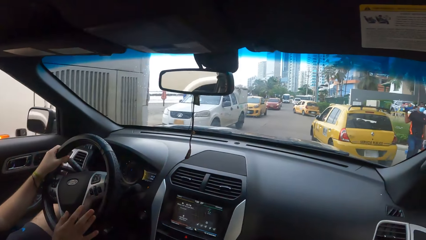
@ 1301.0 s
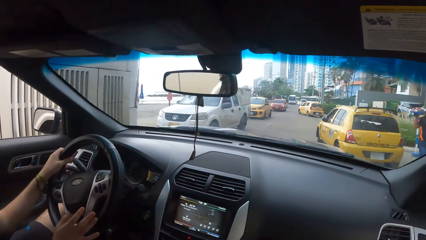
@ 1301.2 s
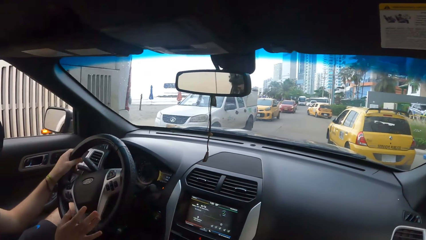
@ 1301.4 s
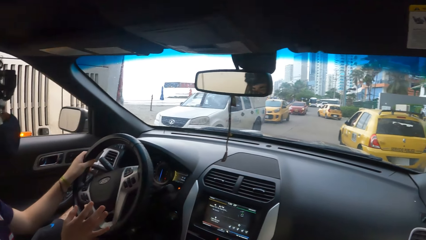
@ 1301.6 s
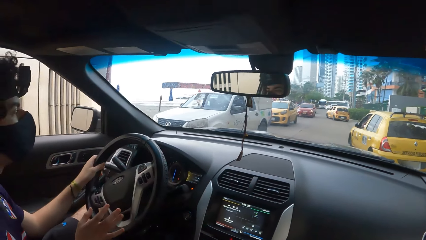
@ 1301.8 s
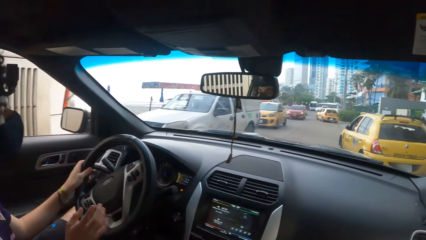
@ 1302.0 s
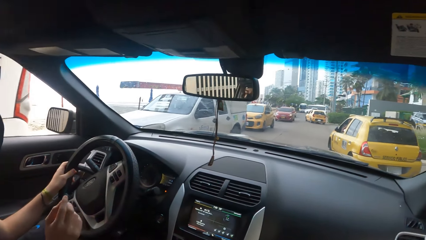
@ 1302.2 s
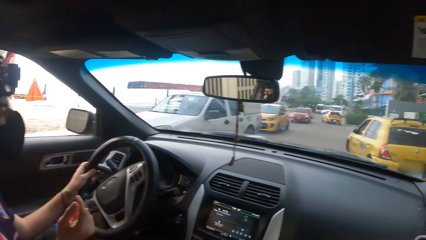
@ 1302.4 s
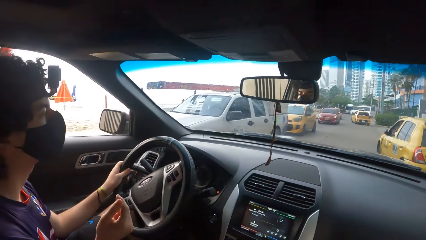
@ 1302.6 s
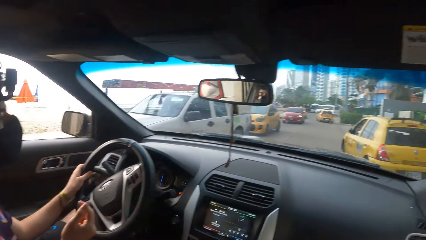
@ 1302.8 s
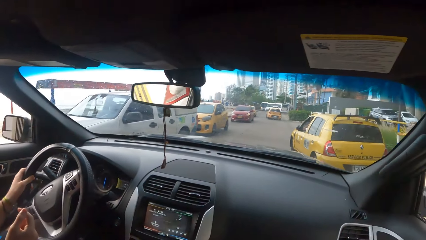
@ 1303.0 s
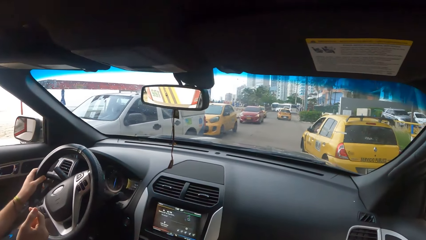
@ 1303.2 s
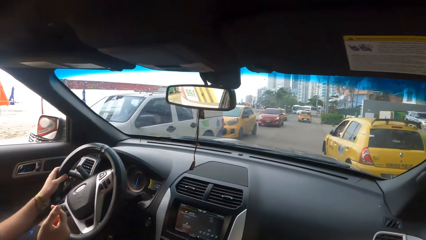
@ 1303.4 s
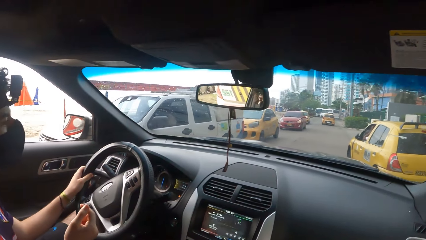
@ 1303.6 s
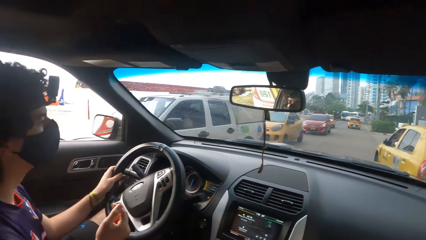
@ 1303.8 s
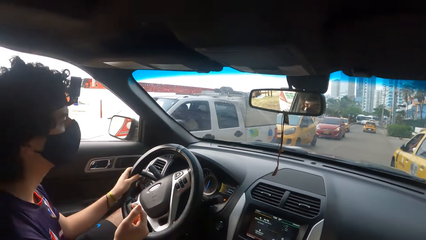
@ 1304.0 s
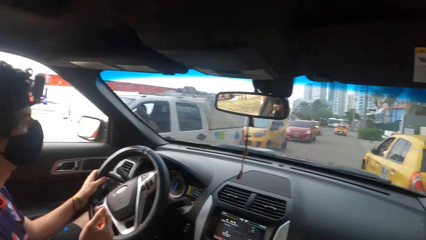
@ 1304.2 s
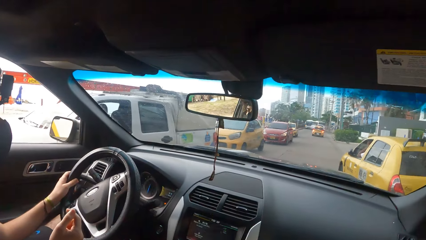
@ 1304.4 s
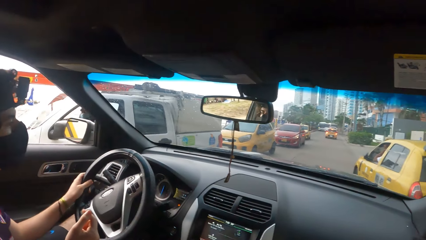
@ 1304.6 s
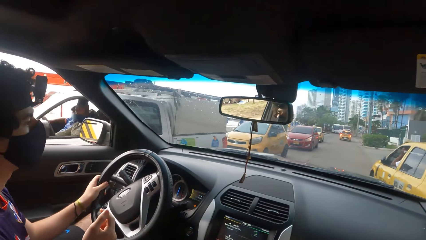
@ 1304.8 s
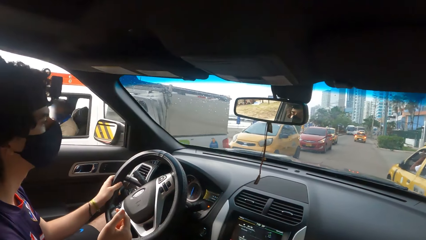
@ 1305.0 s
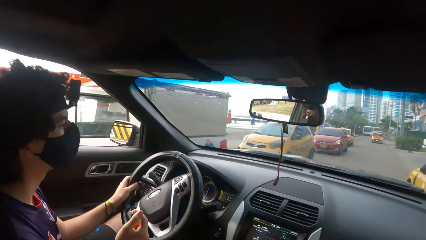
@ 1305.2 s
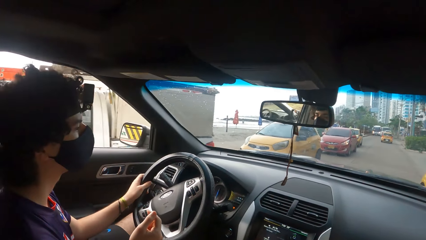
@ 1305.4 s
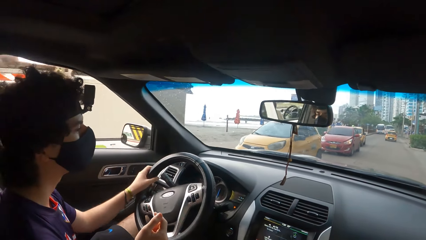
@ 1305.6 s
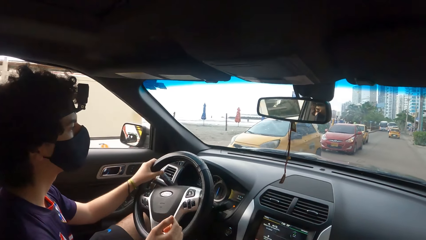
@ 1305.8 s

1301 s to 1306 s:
The camera wearer drives a car on the road. A man drives the car on the road.

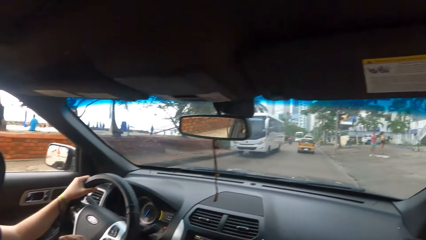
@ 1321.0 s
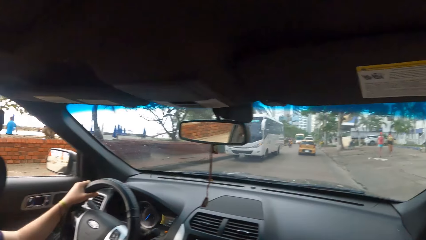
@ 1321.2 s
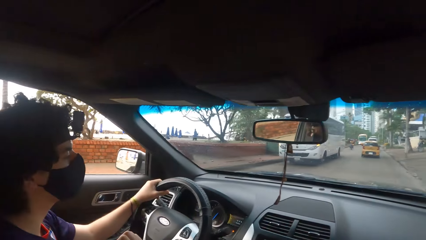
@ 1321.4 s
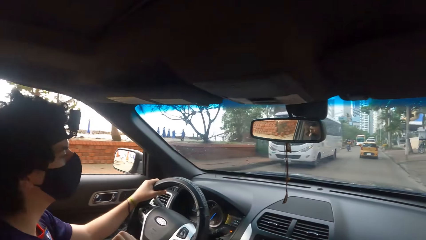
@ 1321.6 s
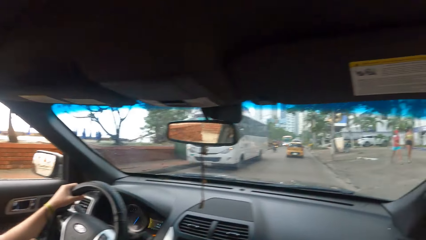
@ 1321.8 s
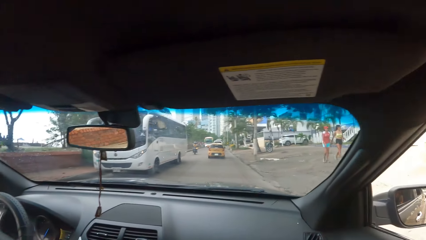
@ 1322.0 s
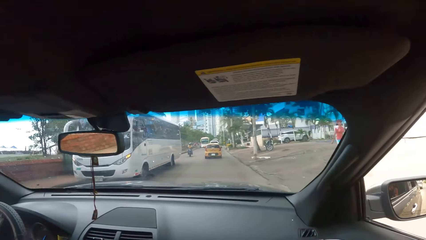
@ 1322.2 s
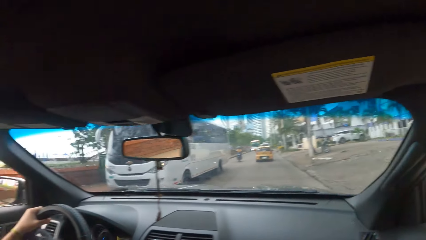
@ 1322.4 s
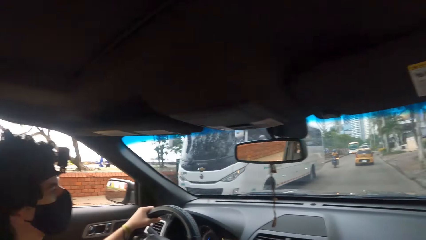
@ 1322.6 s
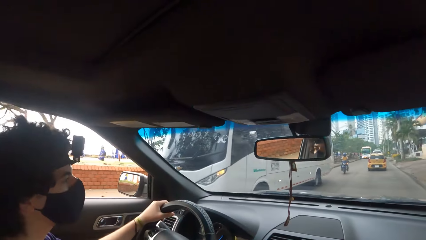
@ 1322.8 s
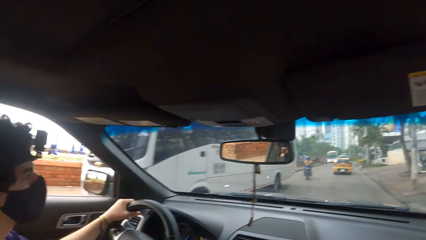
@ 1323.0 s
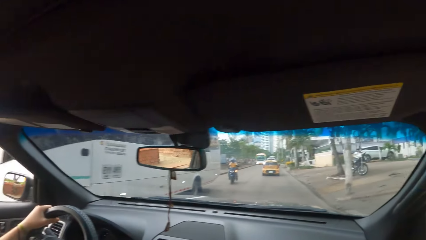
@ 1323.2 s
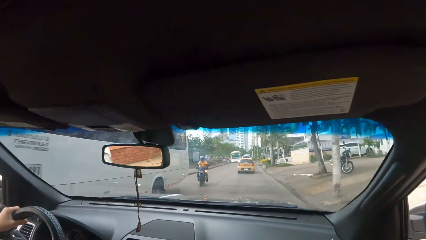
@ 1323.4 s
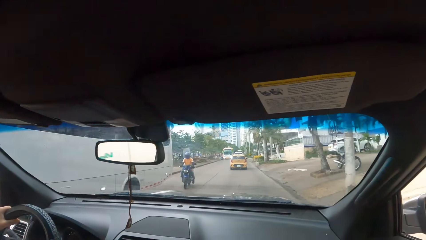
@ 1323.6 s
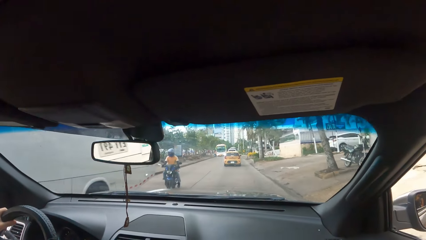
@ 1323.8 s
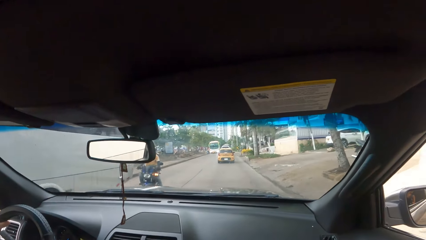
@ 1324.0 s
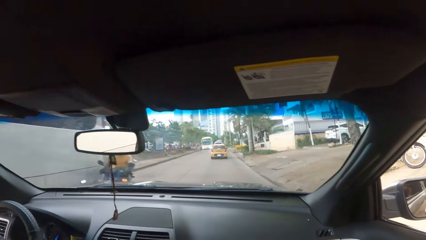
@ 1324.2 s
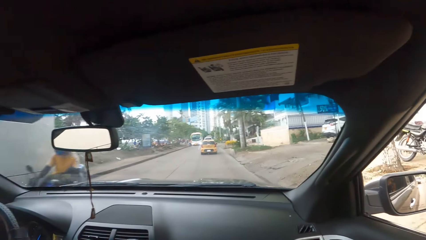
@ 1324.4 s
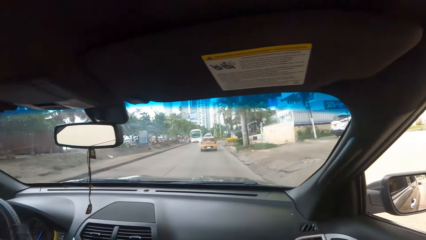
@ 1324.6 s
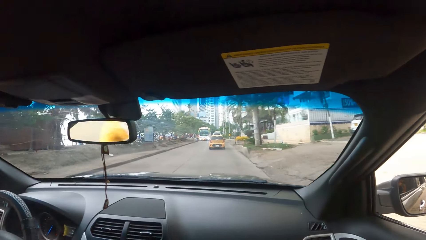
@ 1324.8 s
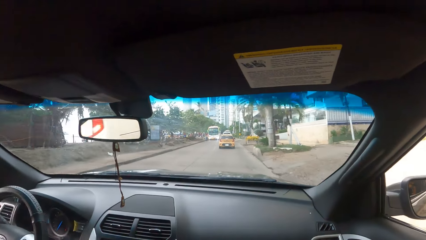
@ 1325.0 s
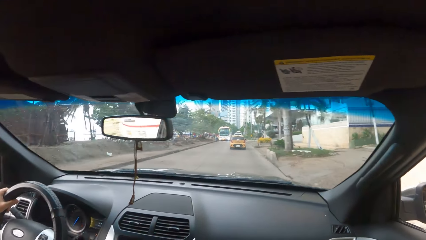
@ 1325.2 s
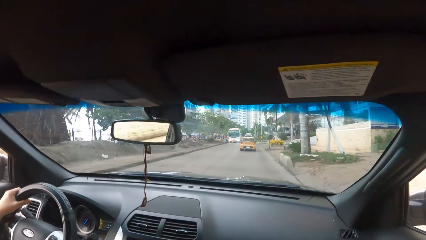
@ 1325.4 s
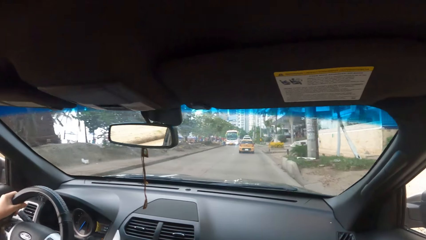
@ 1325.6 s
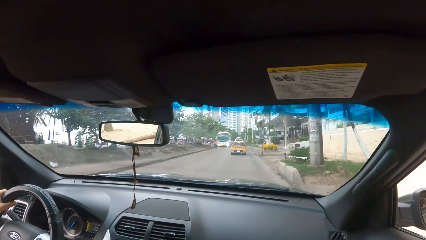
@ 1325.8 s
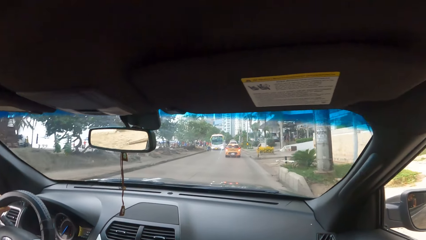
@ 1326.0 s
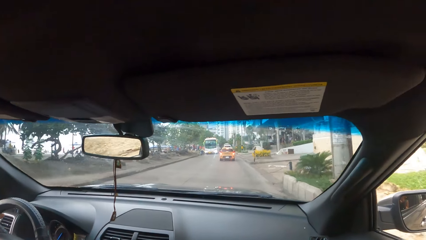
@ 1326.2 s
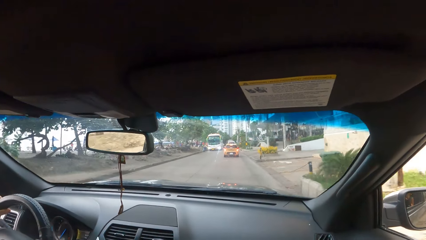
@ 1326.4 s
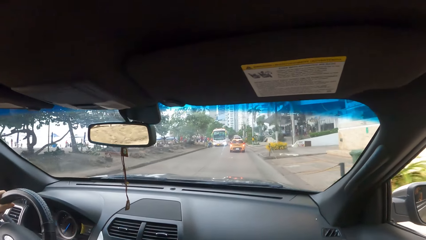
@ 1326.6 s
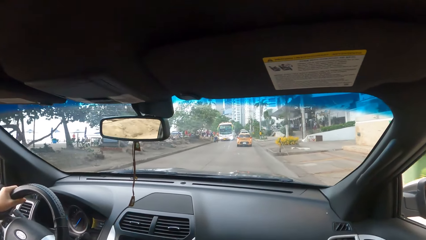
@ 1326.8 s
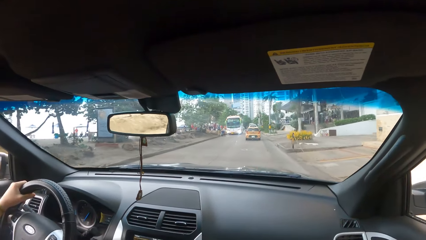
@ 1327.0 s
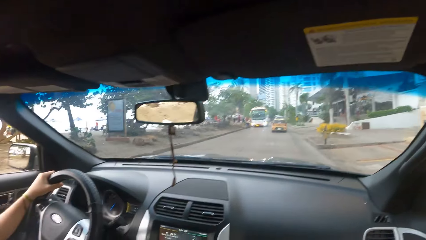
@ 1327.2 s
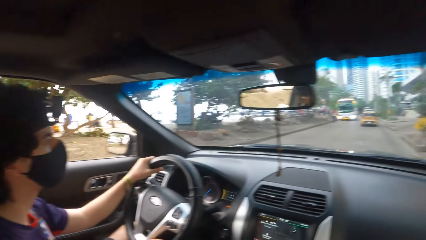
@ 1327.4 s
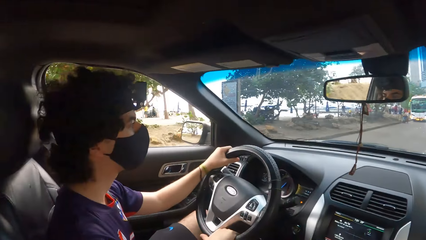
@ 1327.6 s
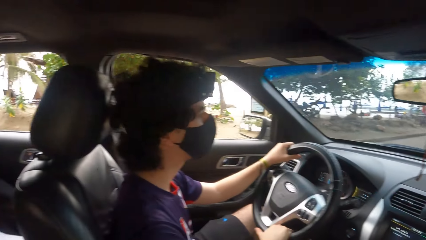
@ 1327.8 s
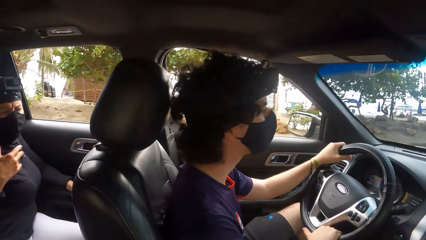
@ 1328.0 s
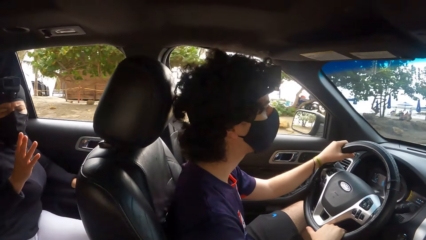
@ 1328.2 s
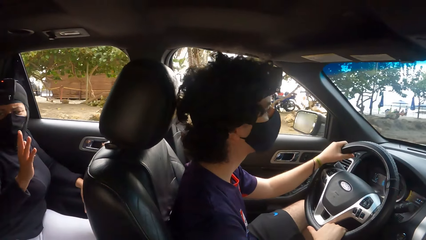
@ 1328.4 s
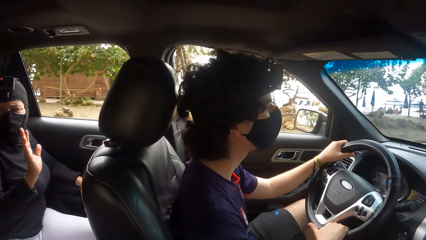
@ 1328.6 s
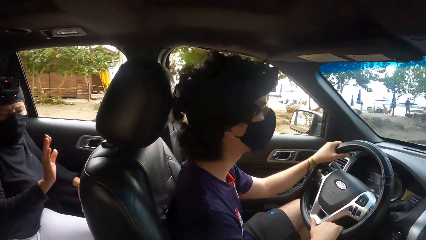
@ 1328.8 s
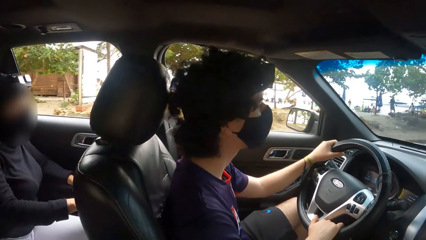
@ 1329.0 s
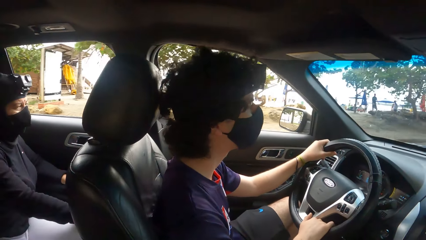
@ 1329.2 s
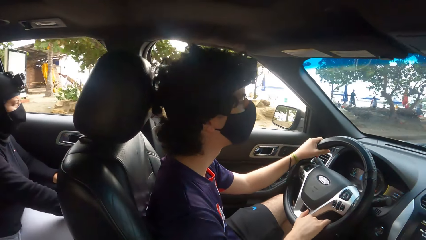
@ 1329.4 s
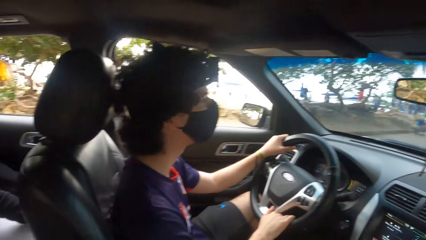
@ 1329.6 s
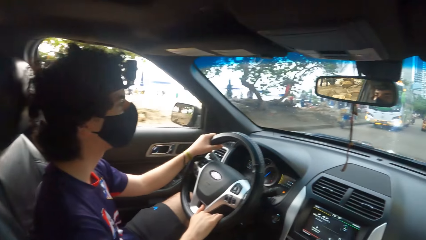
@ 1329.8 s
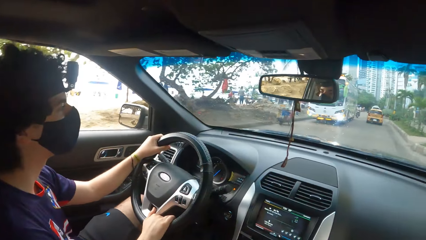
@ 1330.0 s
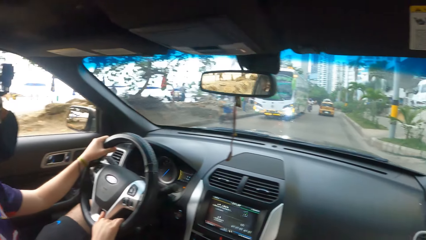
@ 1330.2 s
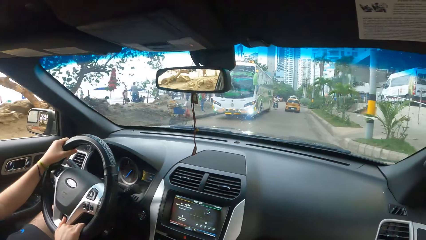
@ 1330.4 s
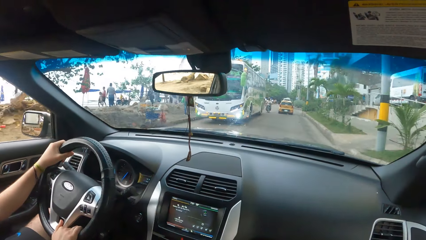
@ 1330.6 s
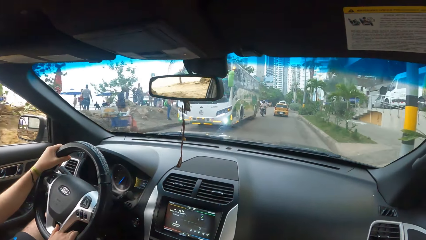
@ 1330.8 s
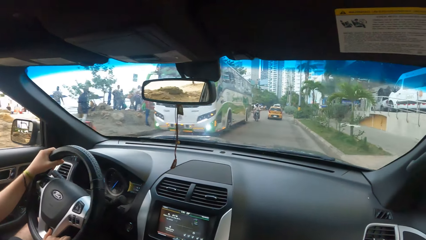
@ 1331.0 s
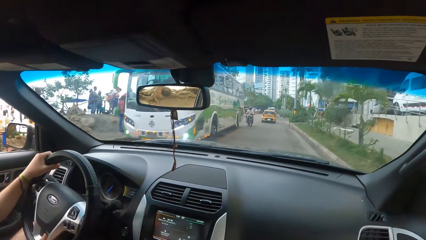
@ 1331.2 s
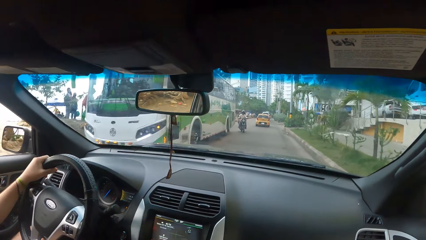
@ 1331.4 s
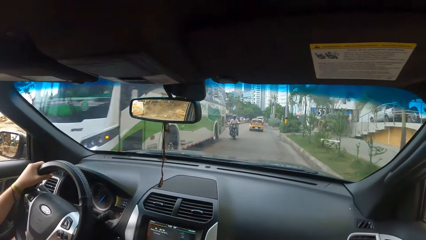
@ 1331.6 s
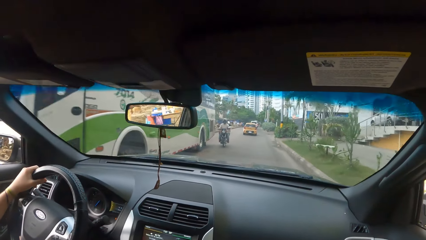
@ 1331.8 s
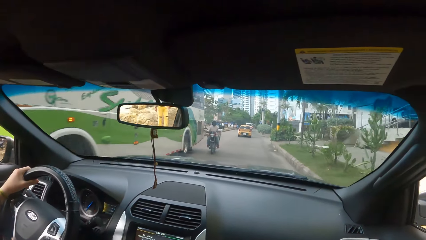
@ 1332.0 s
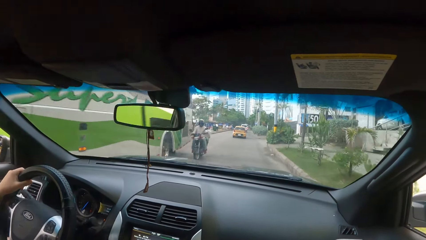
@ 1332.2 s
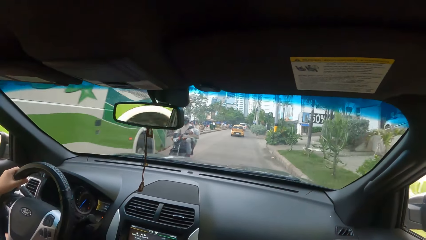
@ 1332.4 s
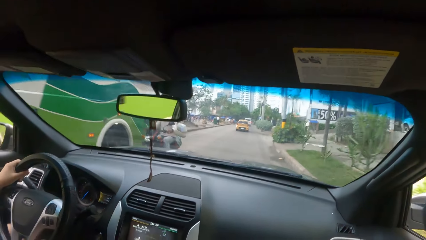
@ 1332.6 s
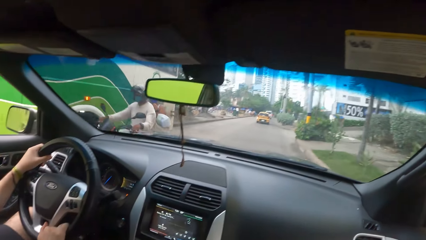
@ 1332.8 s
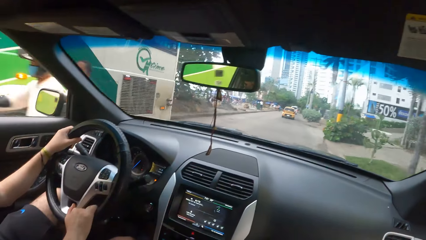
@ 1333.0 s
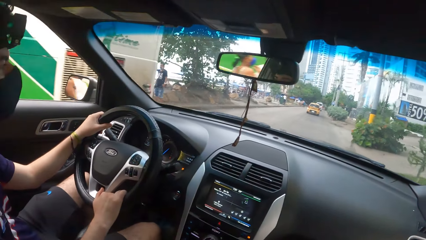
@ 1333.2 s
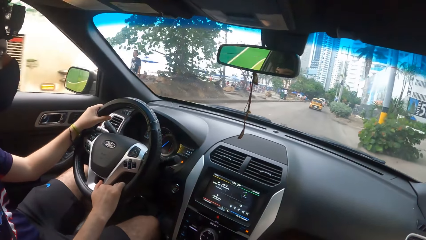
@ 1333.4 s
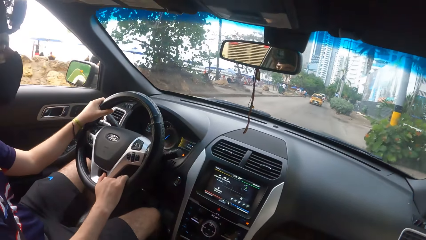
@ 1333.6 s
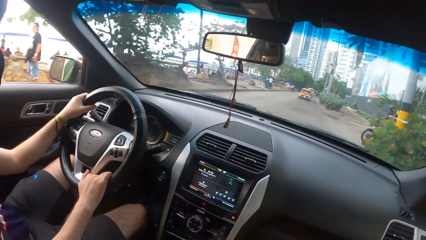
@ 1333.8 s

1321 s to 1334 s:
The camera wearer looks around. They interact with a woman. They look around.
